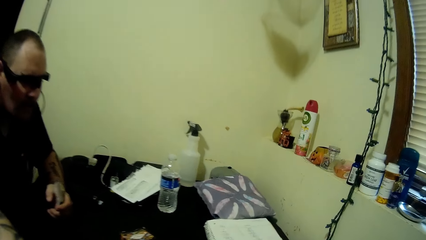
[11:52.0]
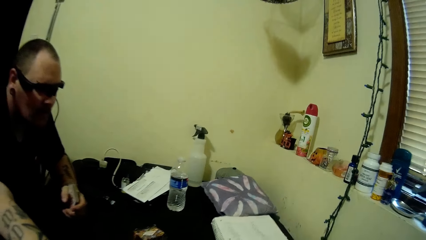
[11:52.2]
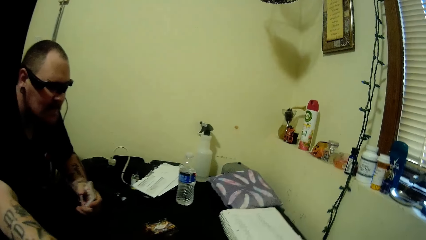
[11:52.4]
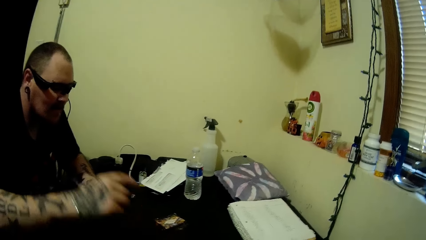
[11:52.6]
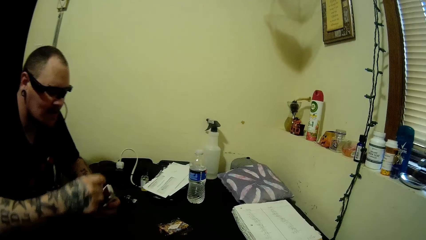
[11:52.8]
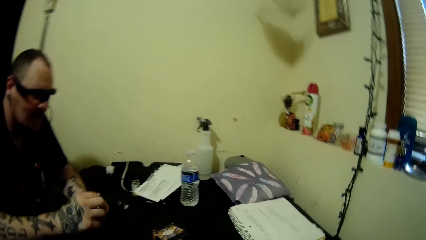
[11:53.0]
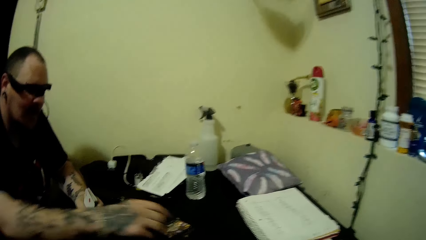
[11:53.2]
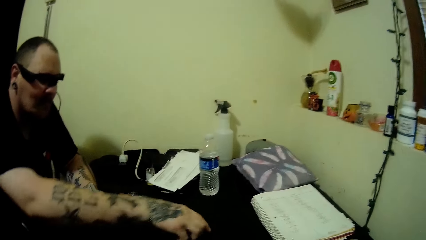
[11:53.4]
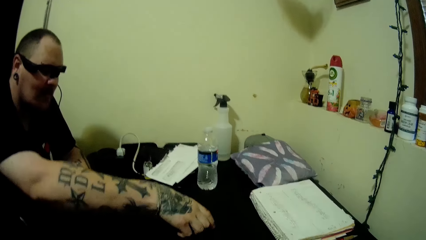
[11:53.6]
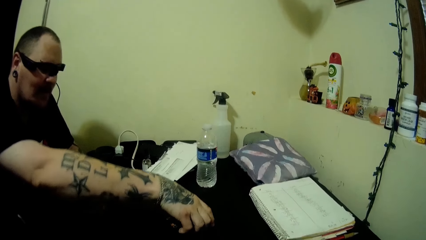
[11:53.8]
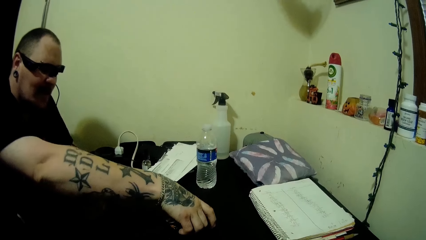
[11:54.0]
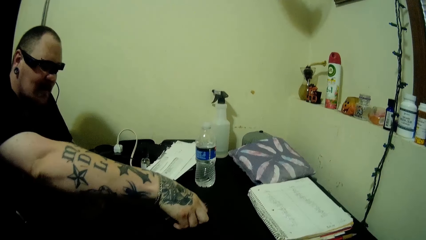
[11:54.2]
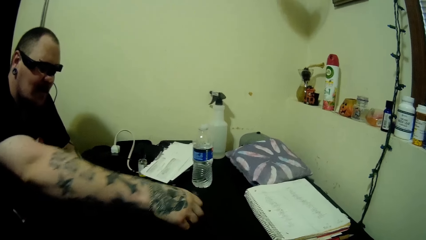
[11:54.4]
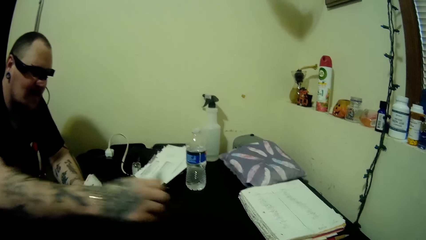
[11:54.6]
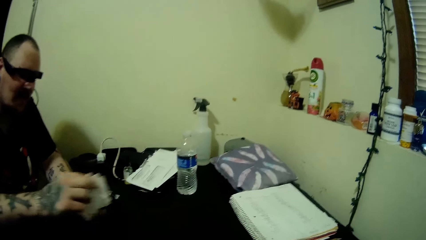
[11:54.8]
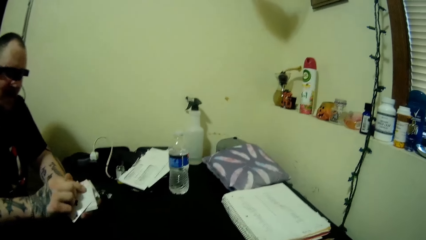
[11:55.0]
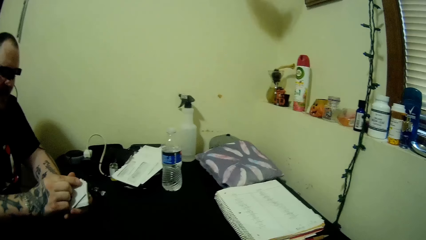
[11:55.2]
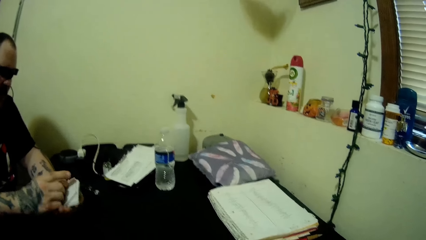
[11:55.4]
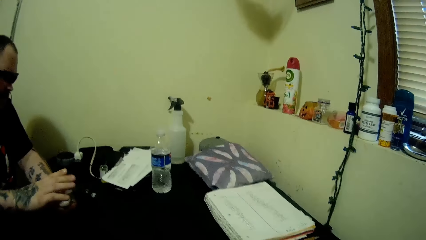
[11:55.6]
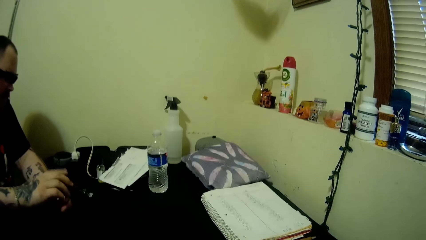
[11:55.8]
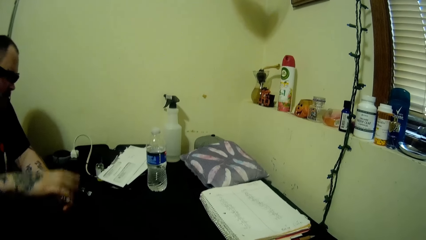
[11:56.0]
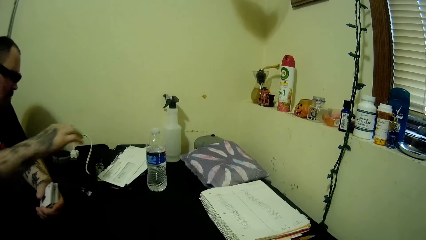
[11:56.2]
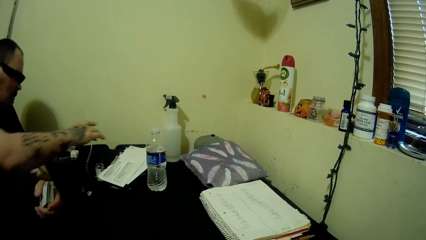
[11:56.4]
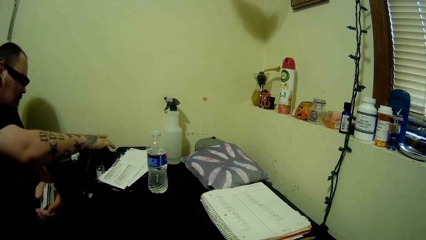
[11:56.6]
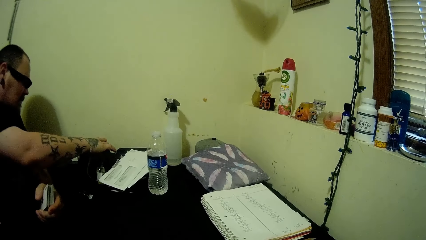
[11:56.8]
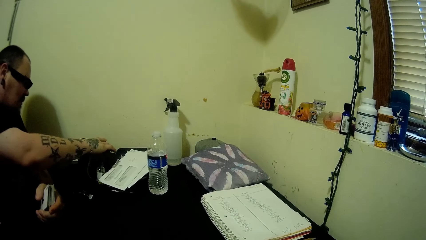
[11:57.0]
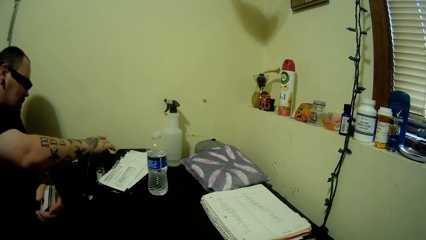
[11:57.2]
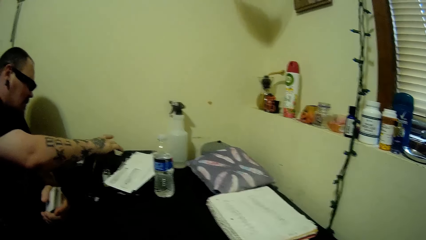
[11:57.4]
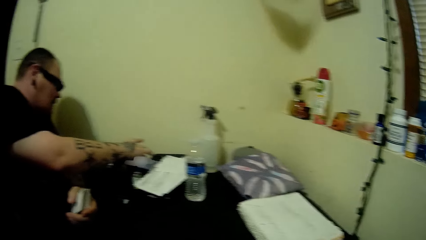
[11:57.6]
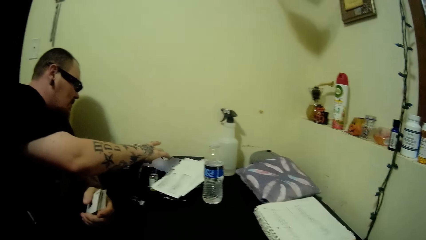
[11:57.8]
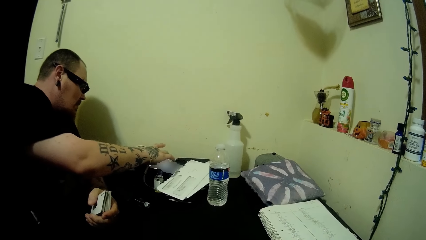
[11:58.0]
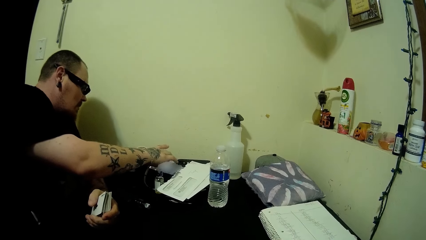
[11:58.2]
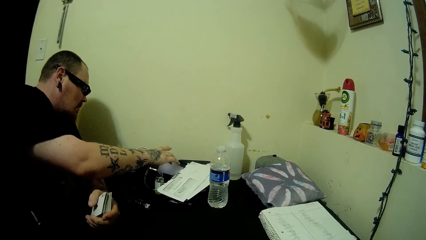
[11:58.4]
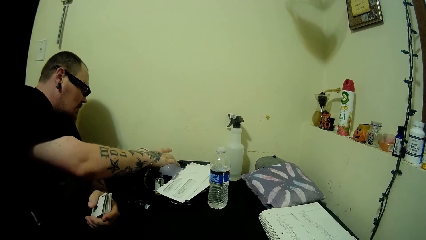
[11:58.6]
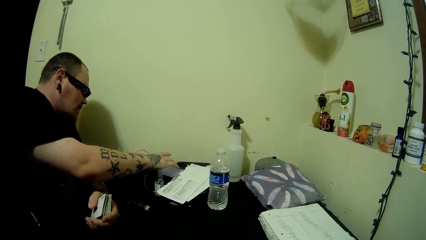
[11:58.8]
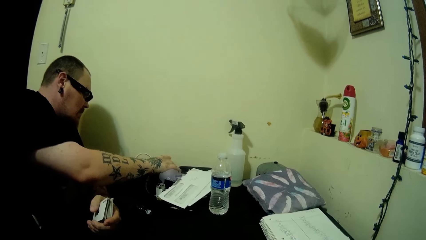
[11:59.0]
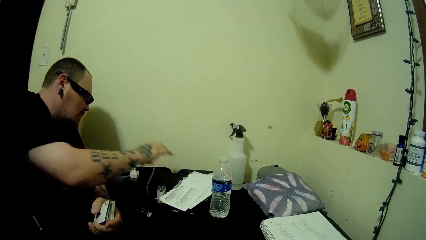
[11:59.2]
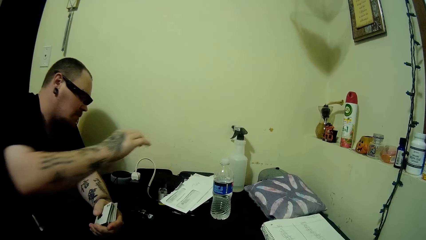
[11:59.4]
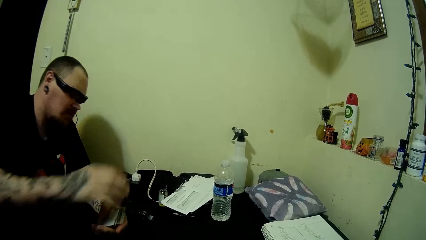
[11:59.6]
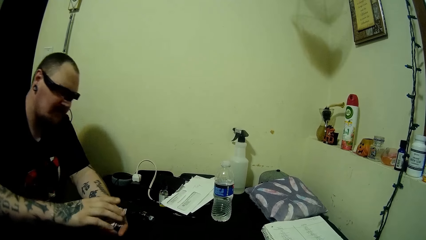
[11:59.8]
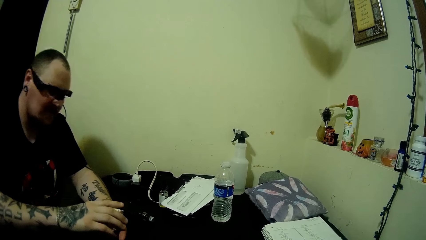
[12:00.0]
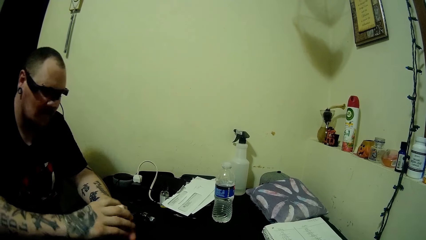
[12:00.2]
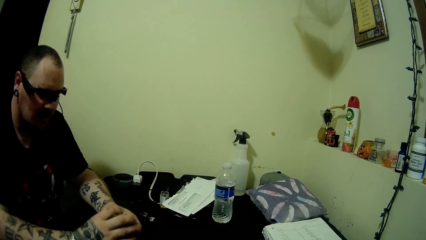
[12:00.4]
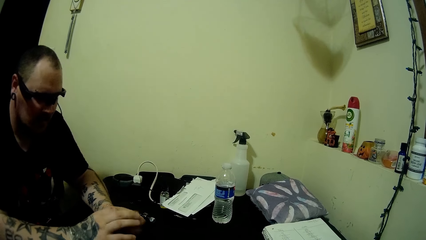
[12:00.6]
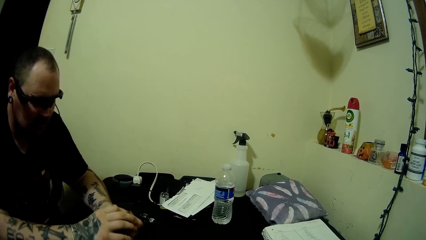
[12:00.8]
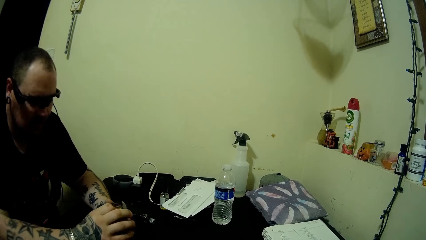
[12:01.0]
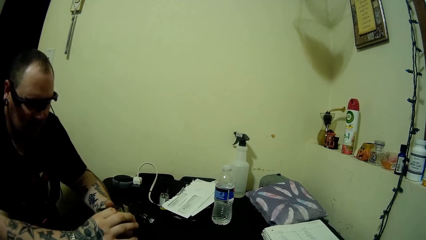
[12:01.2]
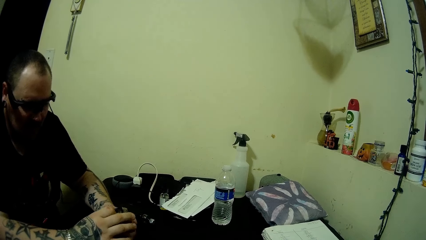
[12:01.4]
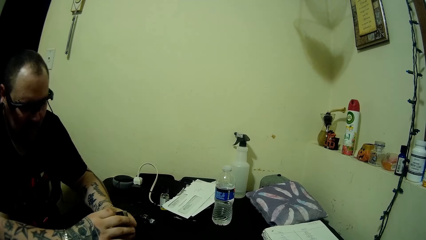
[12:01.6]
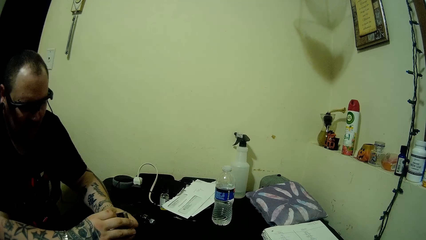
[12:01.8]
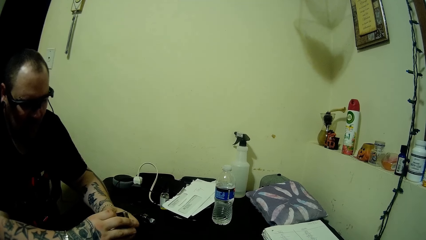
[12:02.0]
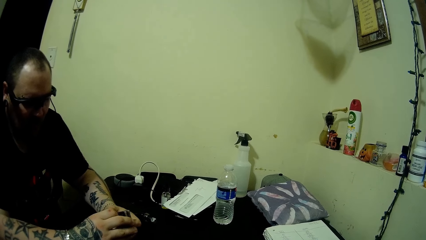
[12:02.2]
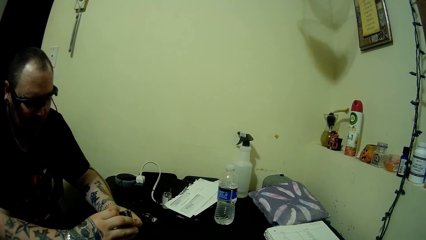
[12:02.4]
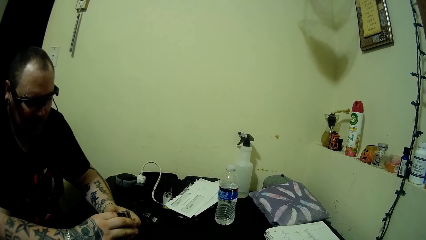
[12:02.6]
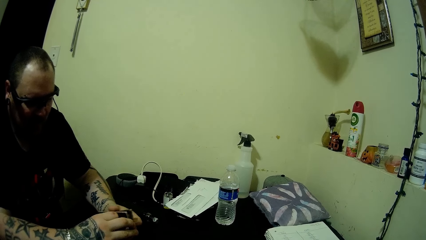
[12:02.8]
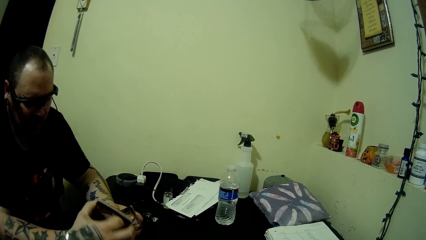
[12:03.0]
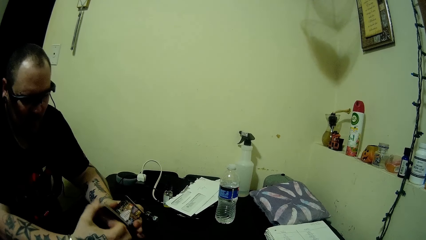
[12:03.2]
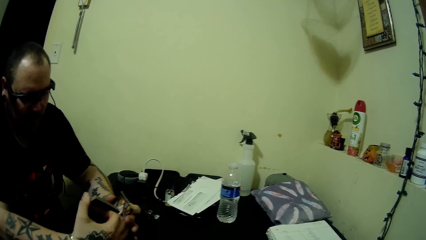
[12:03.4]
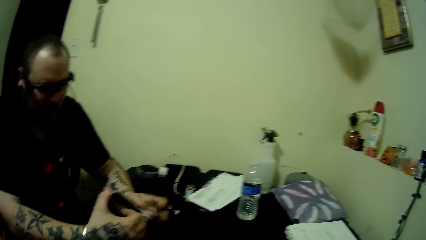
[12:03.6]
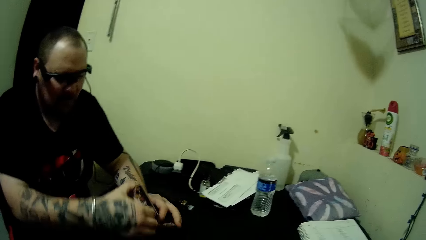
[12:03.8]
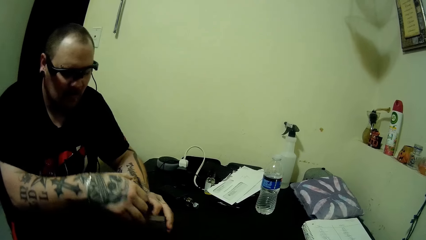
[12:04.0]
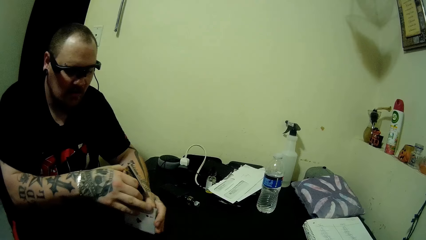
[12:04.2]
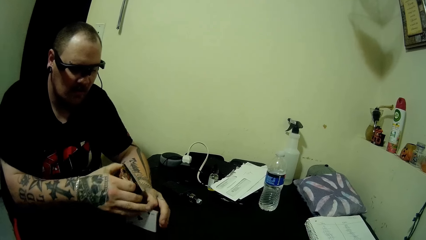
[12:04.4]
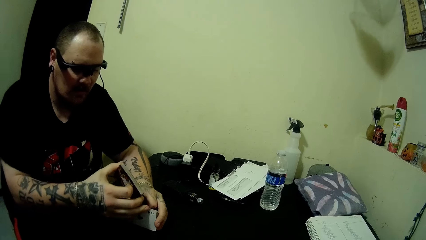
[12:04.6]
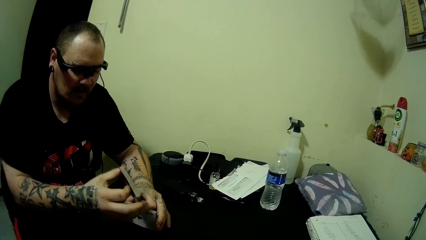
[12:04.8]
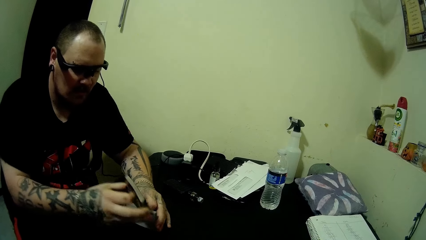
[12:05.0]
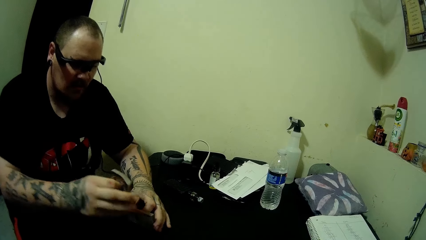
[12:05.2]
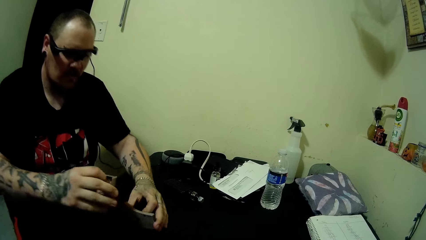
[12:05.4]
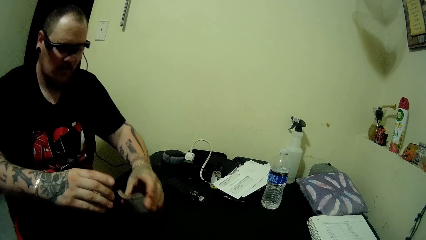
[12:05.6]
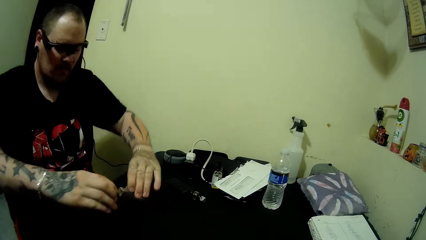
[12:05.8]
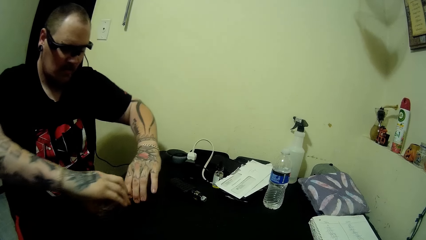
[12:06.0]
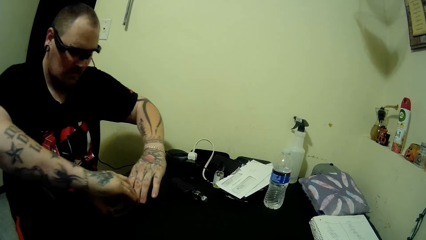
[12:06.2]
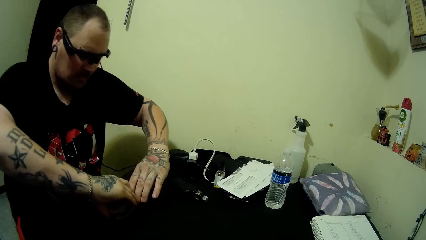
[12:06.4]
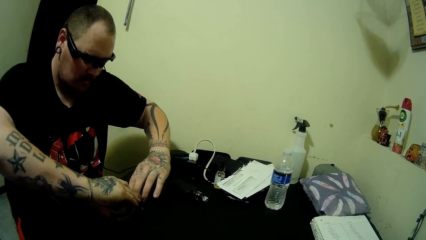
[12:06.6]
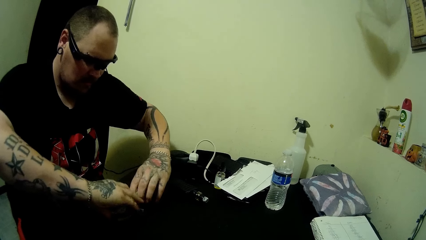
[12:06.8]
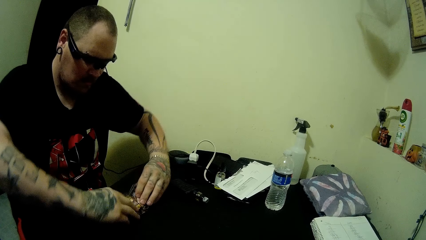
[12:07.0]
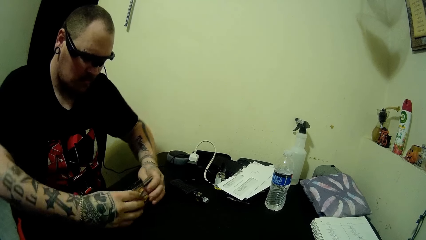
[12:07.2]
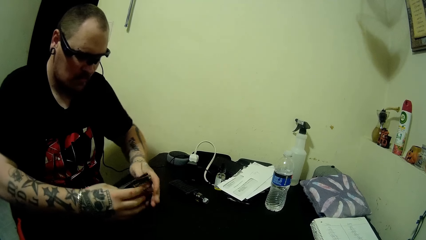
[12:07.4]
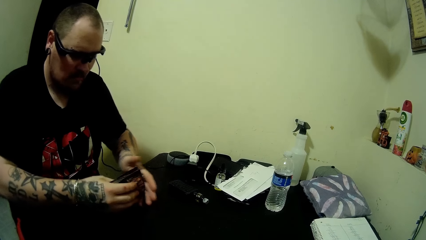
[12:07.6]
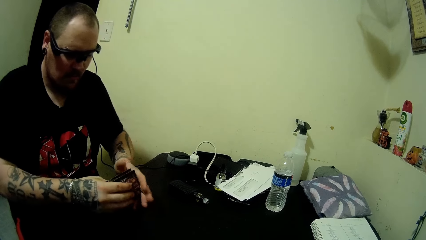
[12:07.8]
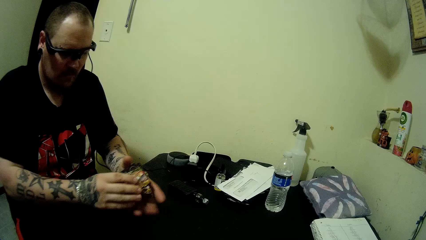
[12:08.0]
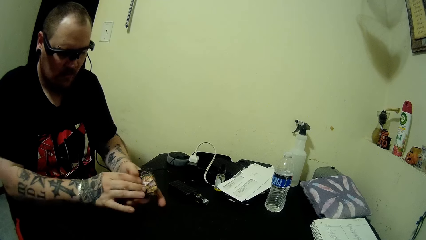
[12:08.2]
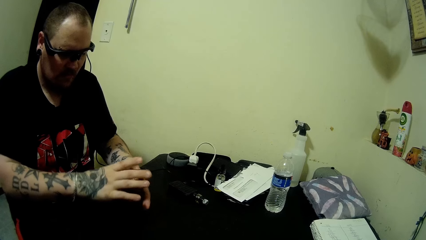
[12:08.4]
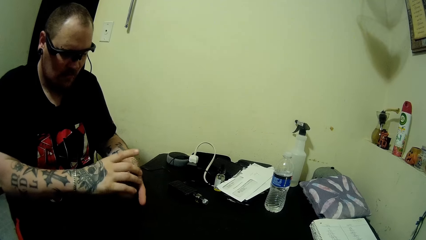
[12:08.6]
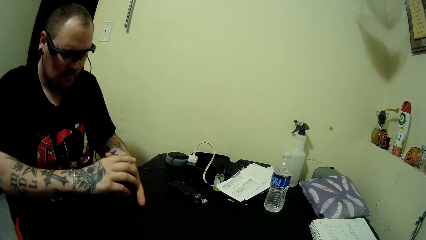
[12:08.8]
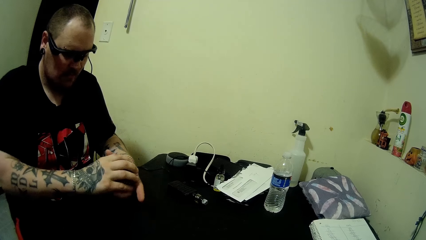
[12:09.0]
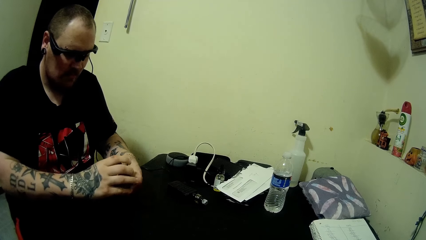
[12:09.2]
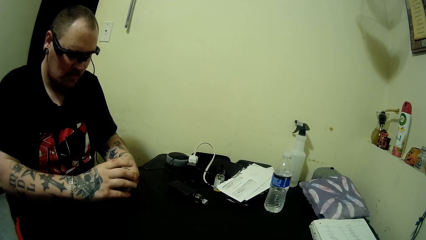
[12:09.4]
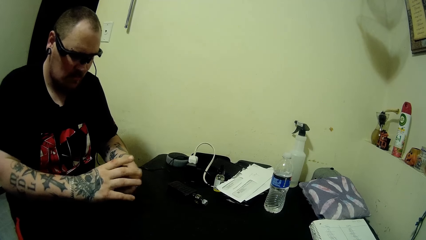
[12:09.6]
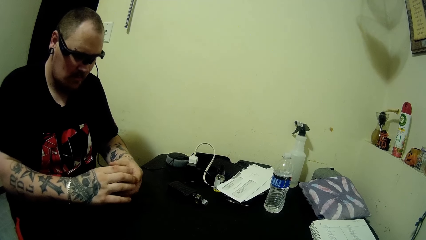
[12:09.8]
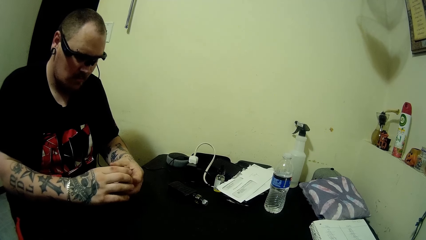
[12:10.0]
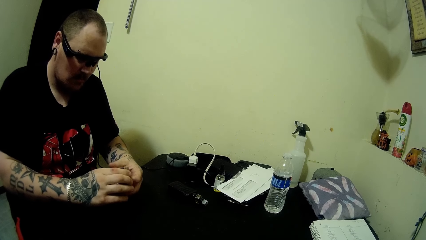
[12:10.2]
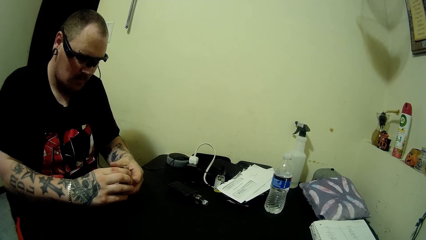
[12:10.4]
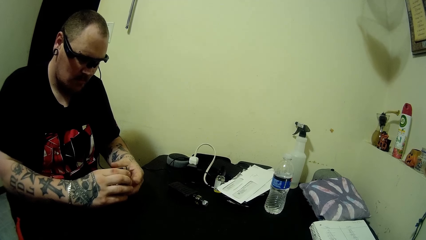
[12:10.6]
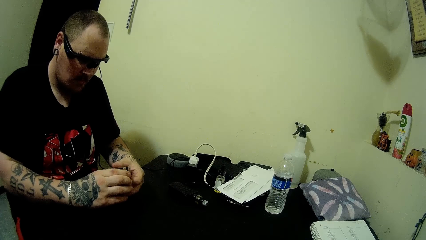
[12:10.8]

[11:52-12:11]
A man picks up a card on the table. He picks up a card on the table again. He presses a phone on the table with his right hand. He arranges cards in the hand. He shuffles the cards on the table with his hands. He mixes the cards in the hand.
